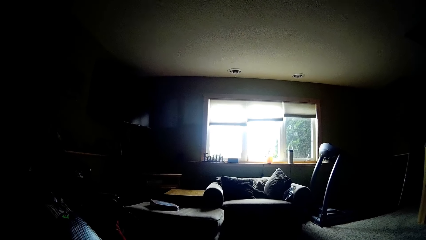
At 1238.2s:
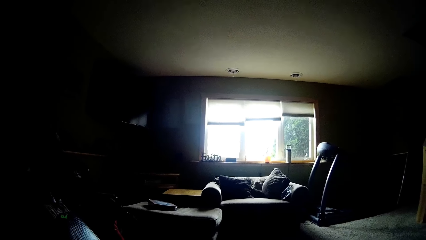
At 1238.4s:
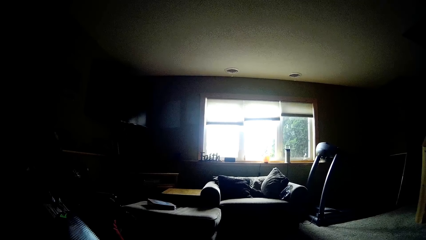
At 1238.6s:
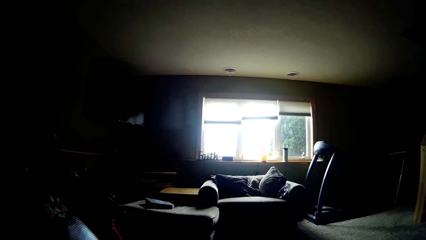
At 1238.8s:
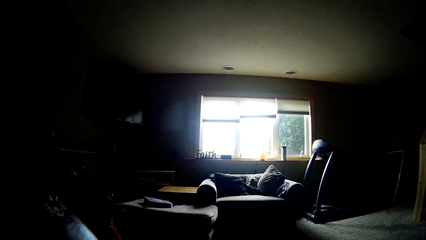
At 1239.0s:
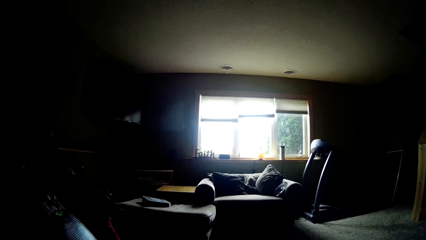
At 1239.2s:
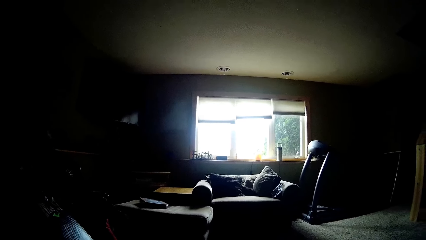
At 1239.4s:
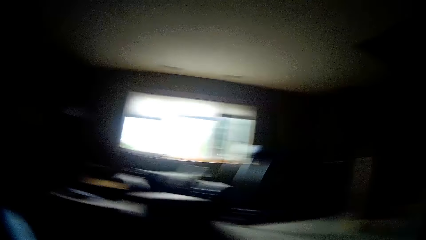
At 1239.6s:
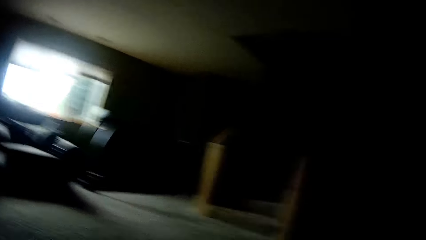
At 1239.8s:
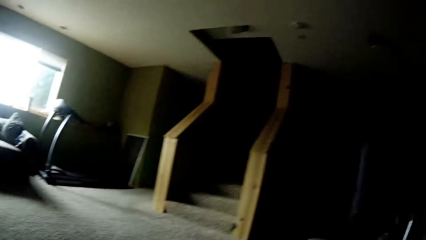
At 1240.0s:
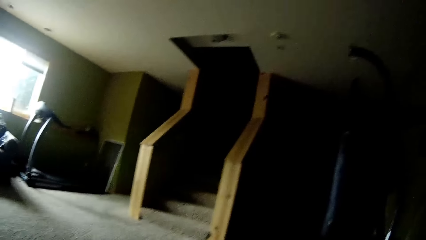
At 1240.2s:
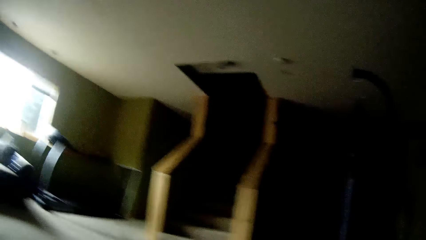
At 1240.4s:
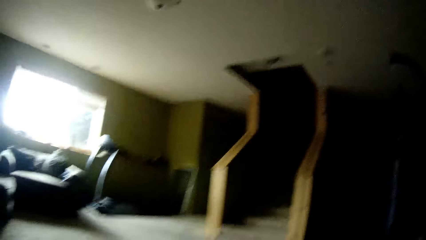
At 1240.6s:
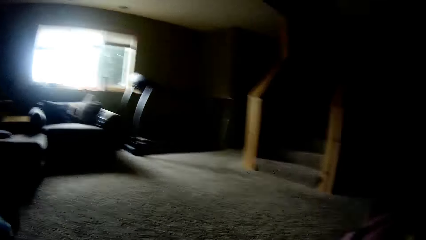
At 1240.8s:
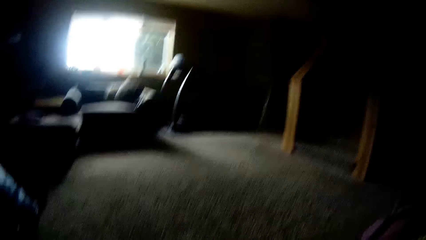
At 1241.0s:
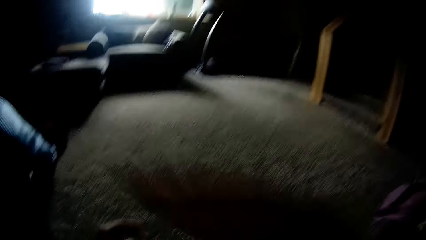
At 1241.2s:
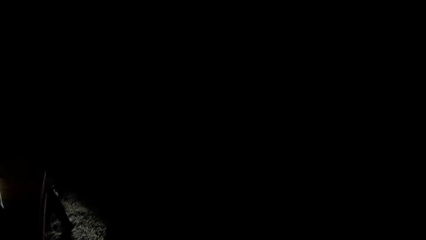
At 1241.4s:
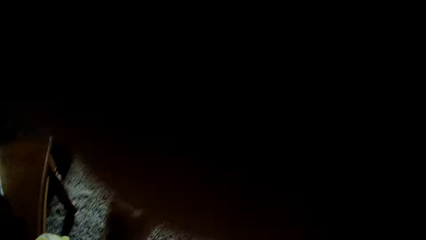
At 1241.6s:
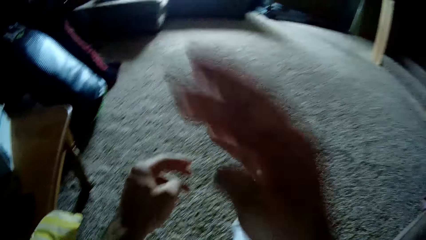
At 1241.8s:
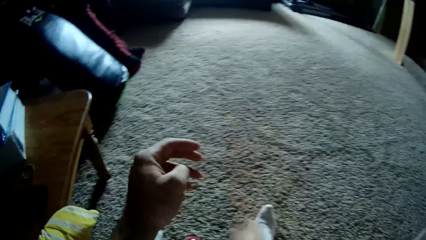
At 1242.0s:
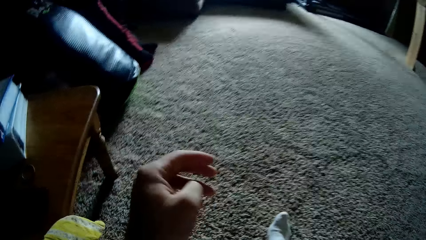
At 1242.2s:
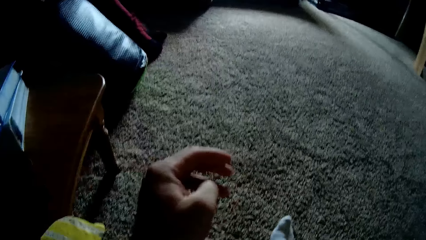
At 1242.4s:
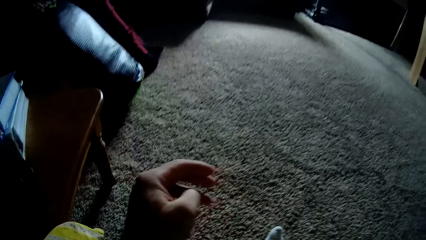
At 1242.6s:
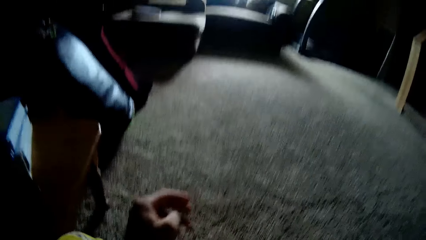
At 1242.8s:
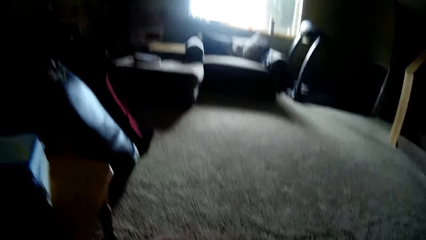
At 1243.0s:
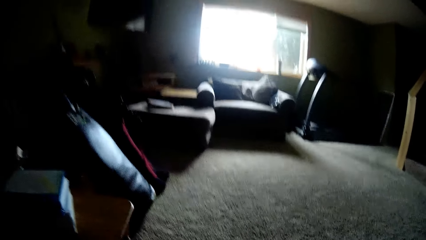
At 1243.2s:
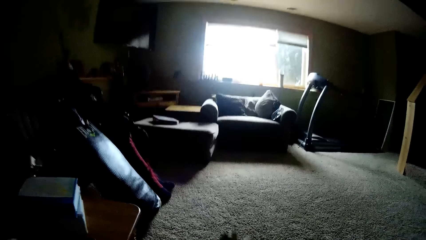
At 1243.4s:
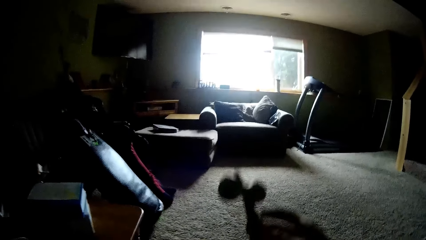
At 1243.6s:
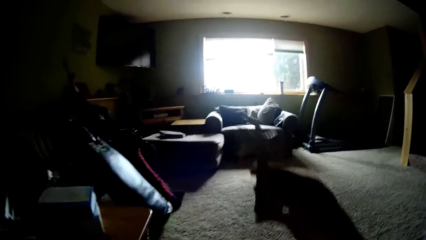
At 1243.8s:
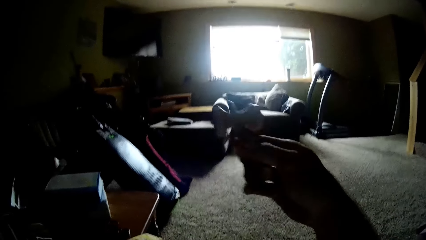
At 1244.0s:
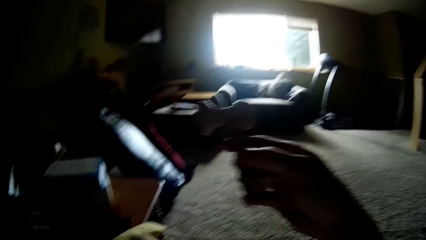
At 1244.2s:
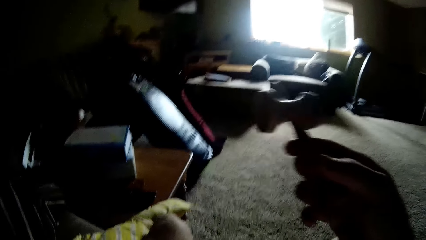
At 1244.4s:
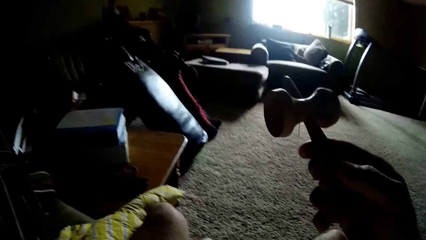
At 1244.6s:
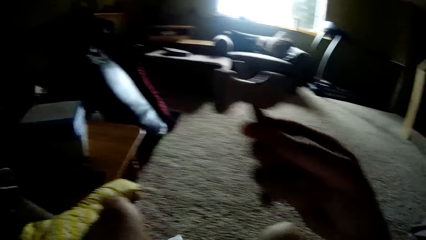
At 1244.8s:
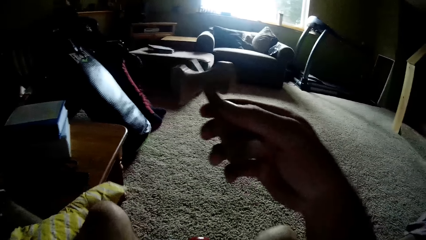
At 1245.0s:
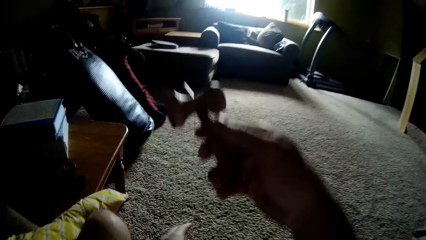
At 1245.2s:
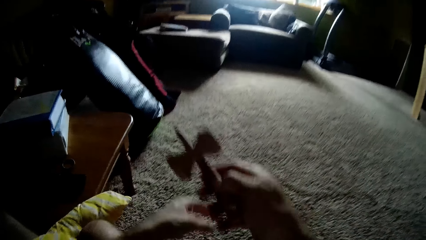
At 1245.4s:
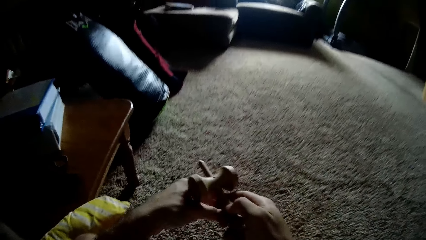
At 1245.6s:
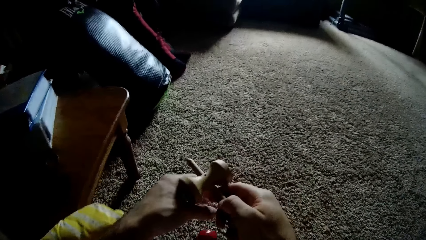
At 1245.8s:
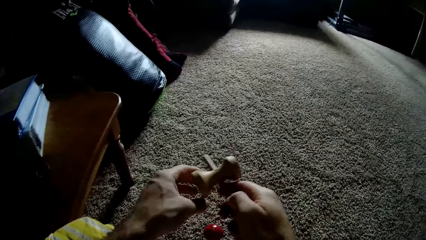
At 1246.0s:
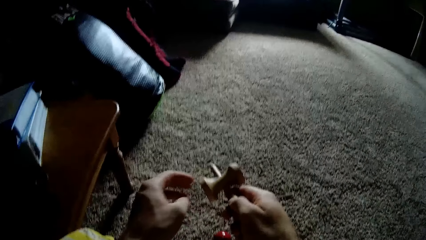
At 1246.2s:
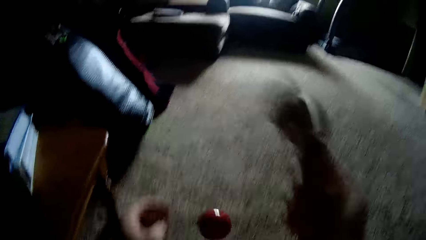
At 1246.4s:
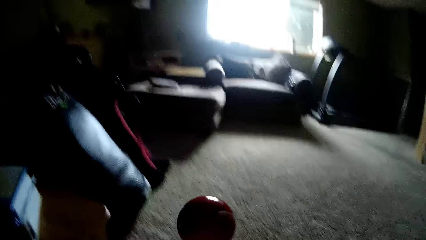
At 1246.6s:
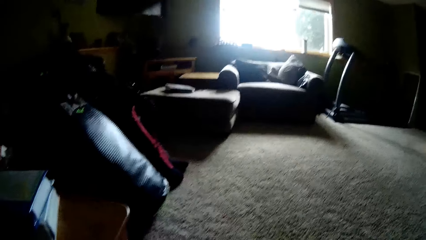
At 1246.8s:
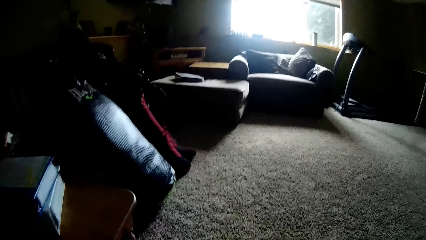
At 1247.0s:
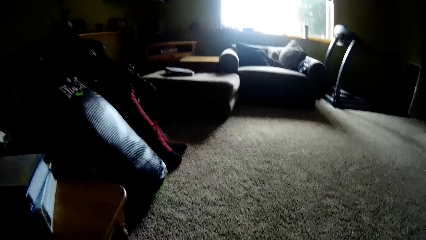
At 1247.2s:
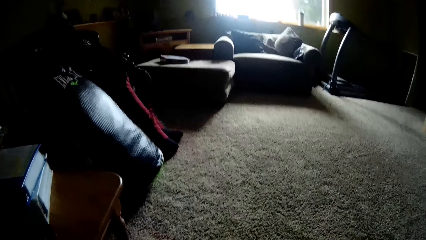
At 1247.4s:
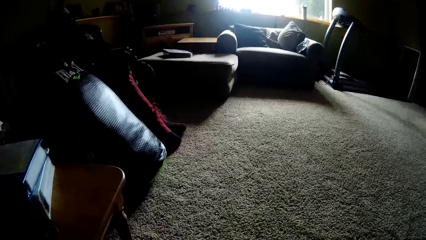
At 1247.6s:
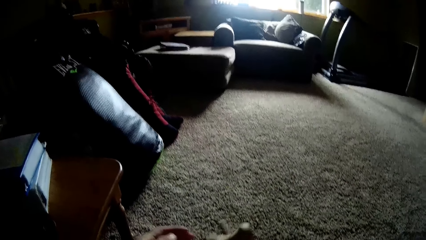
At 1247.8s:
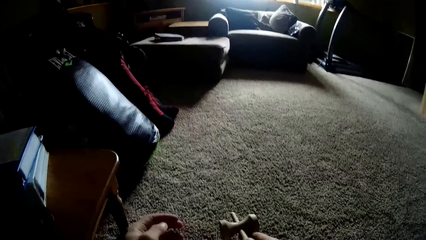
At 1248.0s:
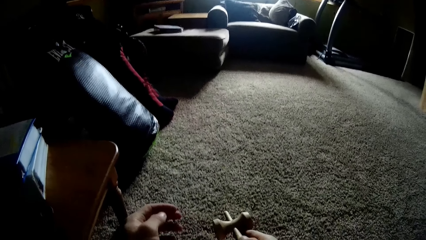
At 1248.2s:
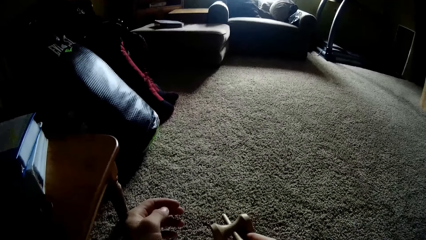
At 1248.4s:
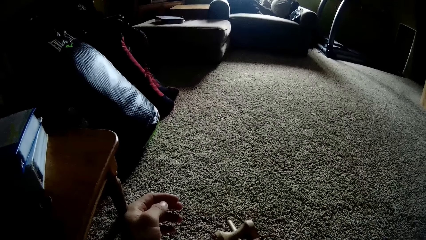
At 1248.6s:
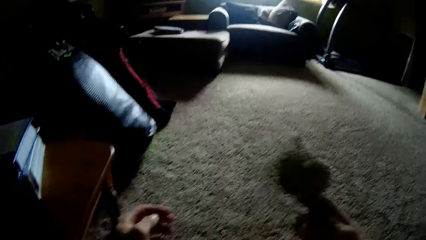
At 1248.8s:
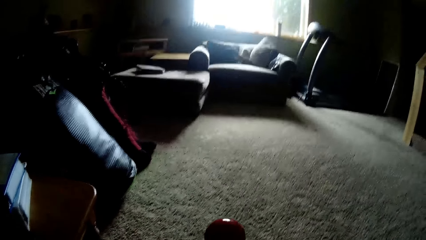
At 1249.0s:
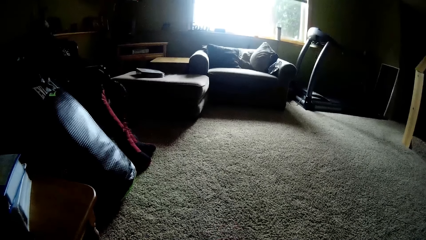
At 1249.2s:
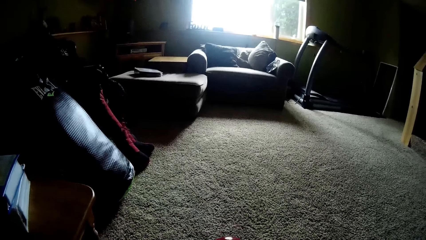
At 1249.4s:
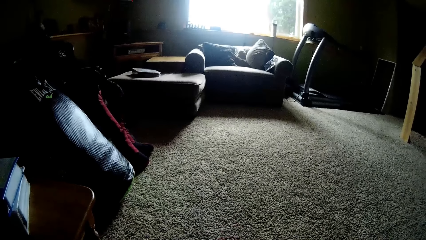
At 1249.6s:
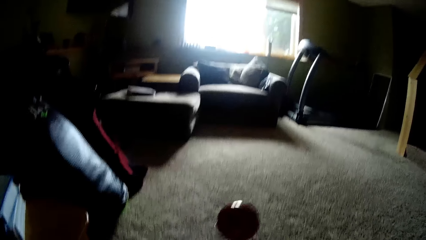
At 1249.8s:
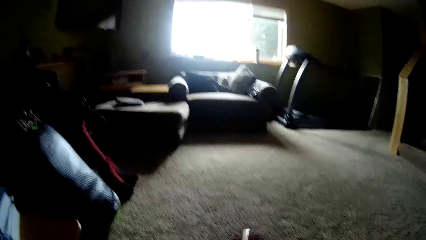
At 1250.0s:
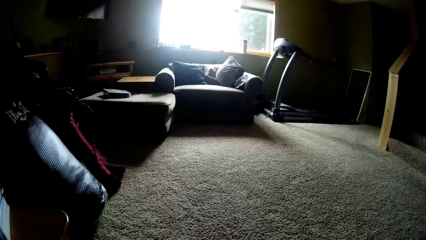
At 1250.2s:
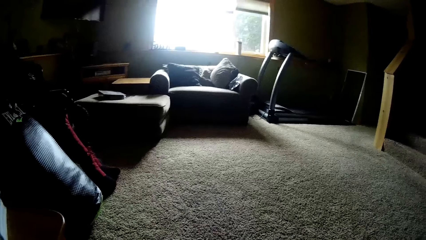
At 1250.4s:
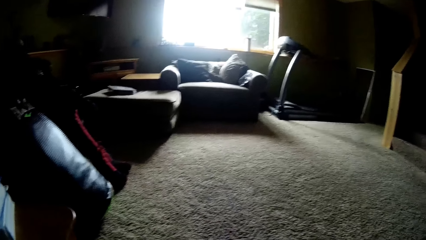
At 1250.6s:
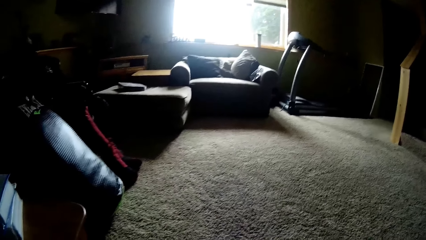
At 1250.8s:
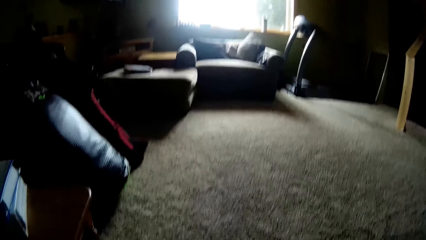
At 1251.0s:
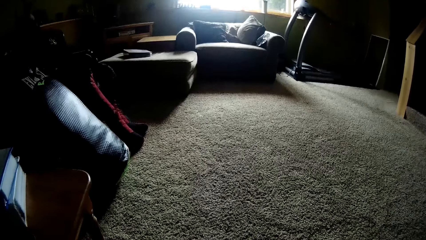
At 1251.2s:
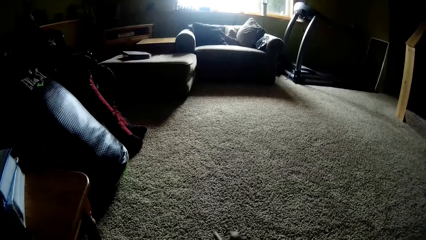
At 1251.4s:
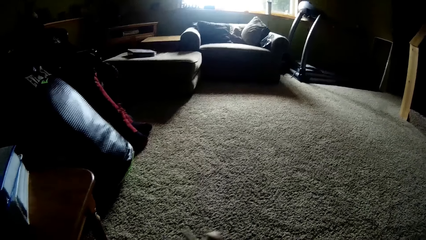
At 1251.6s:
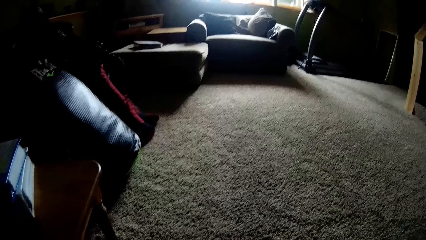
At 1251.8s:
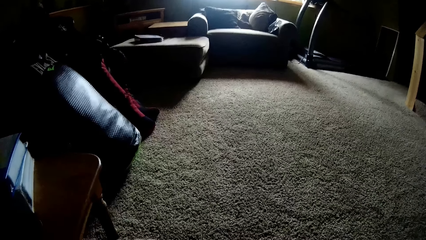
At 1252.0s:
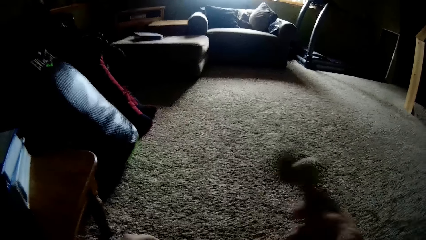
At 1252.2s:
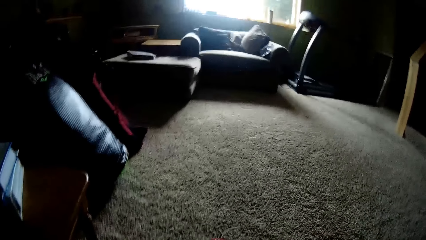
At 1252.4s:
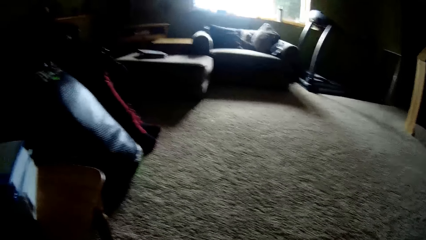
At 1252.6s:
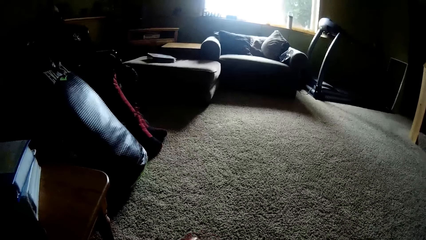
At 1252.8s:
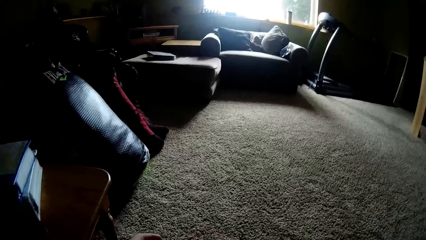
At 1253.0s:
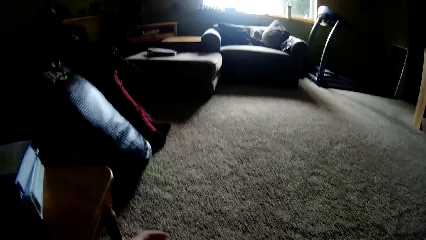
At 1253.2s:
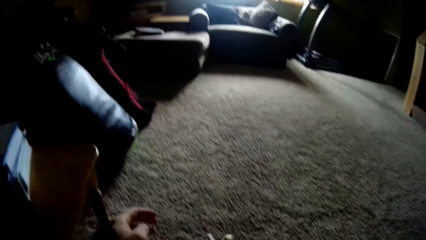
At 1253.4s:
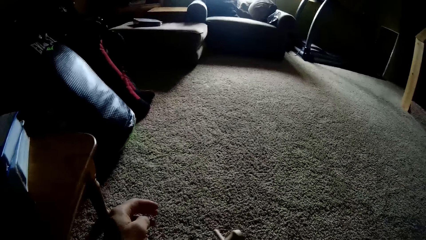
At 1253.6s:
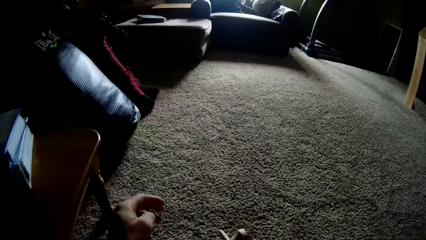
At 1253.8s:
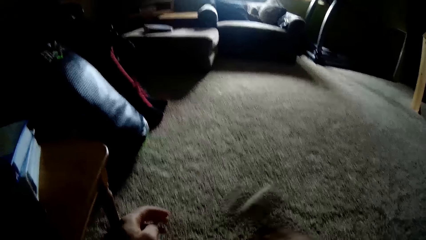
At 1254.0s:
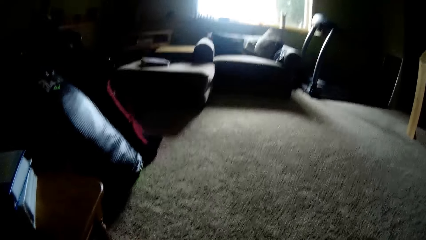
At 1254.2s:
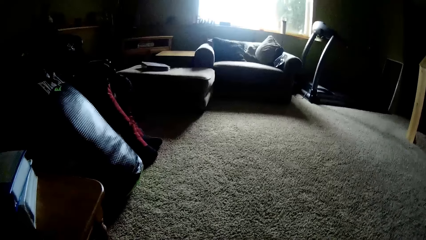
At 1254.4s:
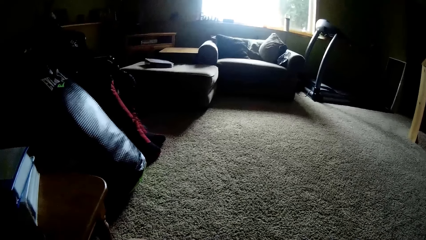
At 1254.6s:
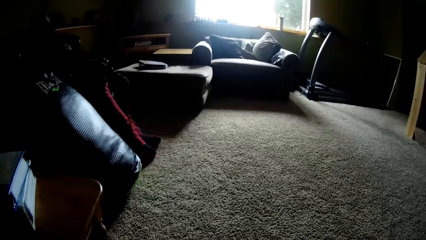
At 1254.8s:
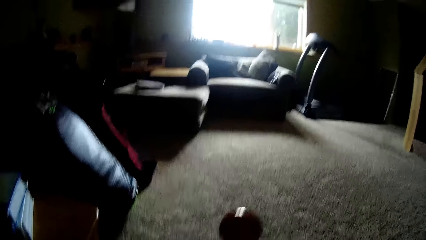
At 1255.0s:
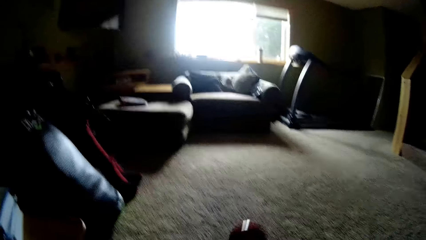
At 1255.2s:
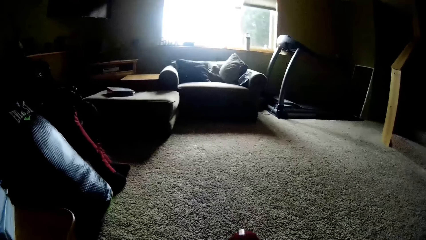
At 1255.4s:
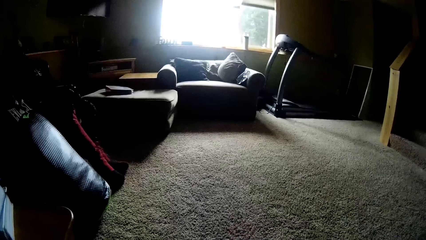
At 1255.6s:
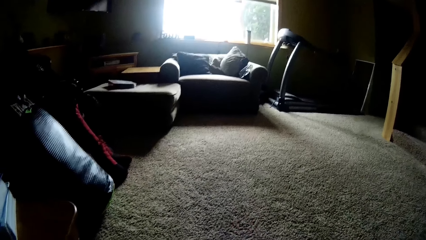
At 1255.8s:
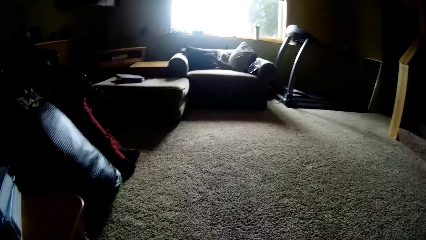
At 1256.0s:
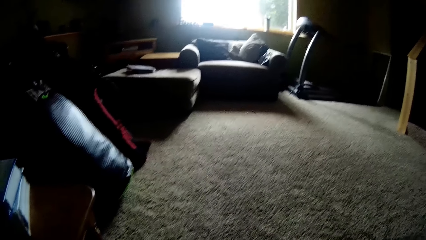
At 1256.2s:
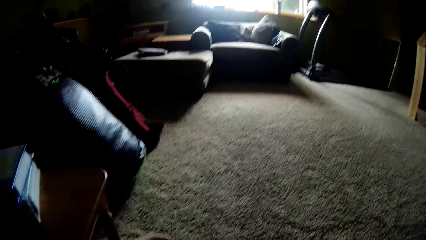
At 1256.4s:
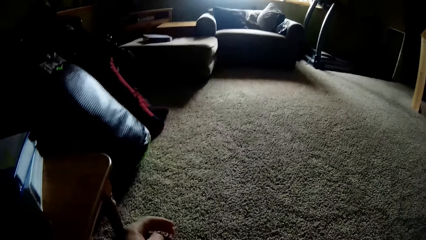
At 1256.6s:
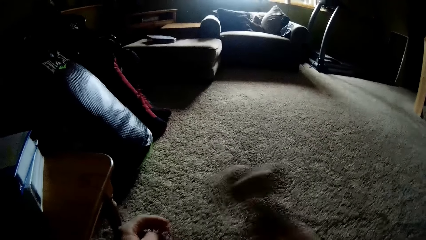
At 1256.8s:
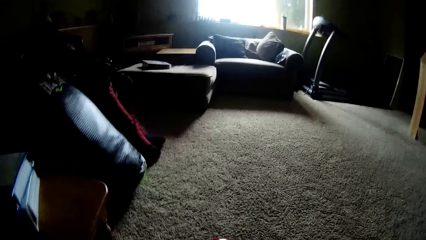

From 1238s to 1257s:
The camera wearer looks around. They touch the head camera with the left hand. They pick up the wooden tool and ball, or kendama toy, from the floor with the right hand. They stare at the kendama toy. They play with the kendama toy. They toss the ball with the wooden tool with the right hand. They toss the ball with the wooden tool with the right hand repeatedly.
